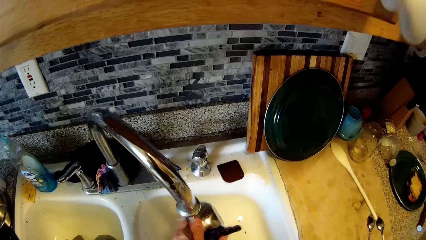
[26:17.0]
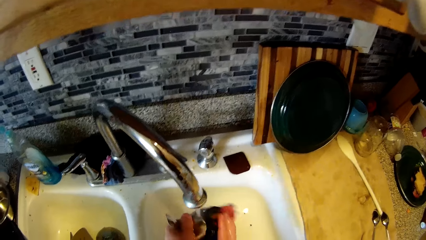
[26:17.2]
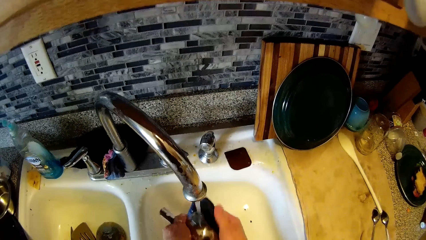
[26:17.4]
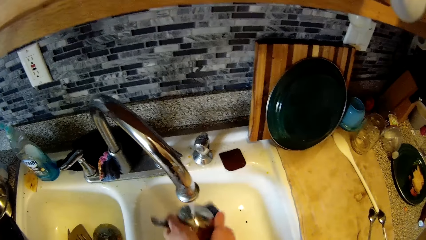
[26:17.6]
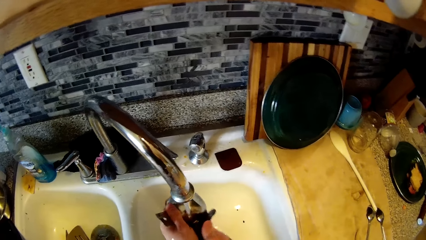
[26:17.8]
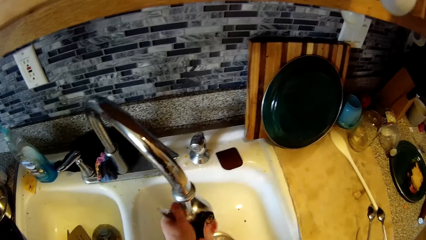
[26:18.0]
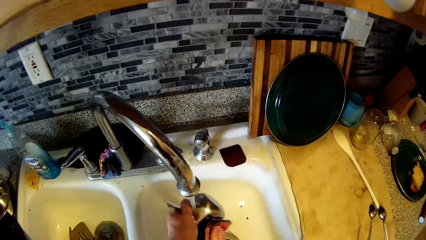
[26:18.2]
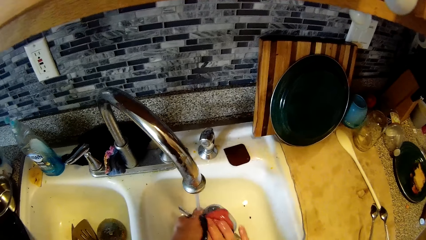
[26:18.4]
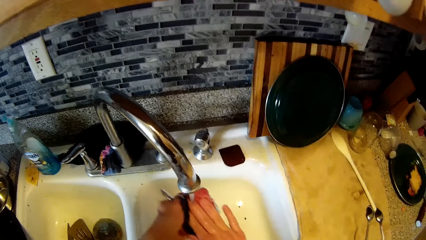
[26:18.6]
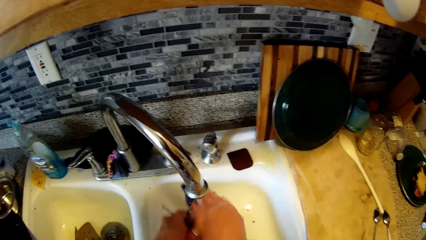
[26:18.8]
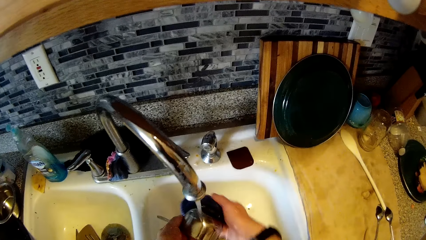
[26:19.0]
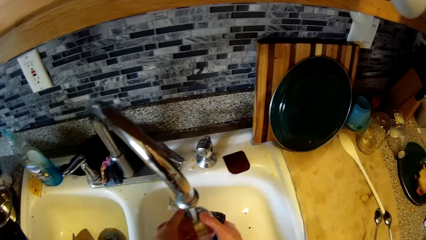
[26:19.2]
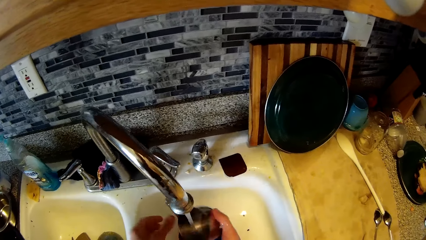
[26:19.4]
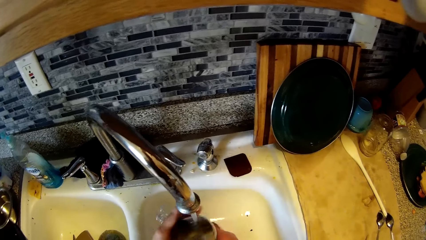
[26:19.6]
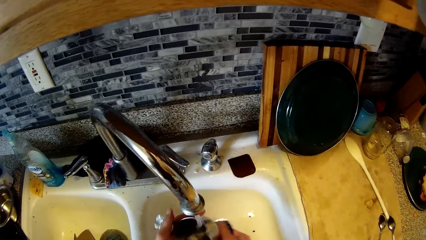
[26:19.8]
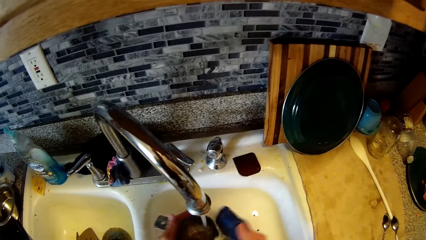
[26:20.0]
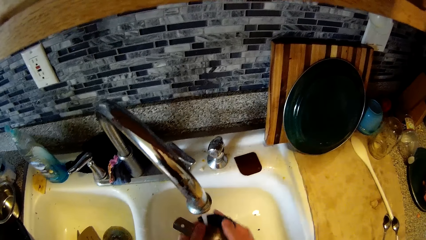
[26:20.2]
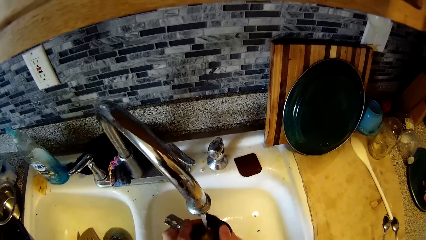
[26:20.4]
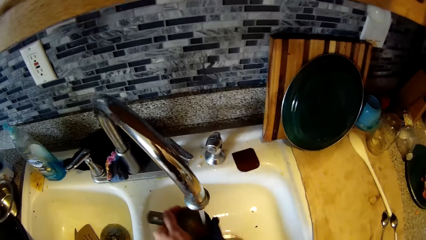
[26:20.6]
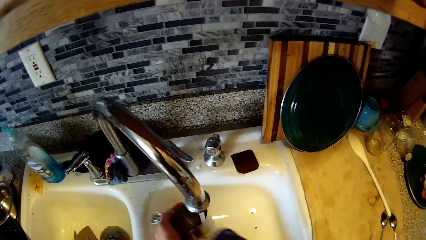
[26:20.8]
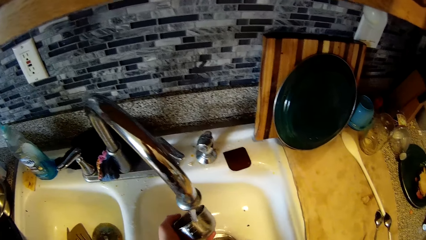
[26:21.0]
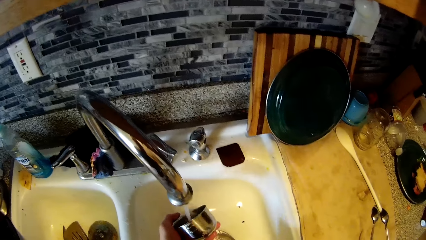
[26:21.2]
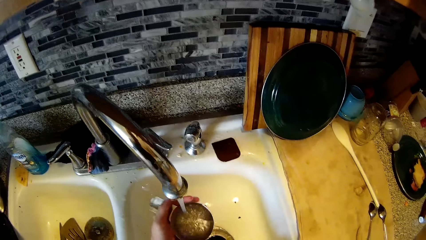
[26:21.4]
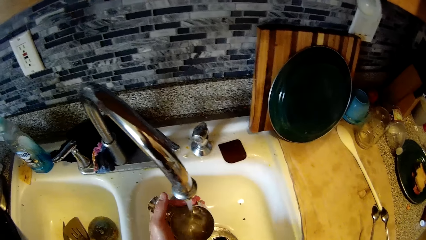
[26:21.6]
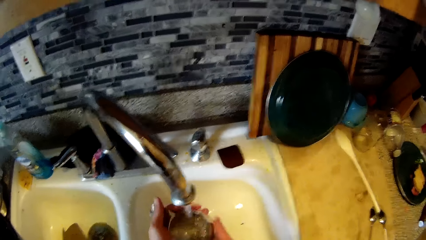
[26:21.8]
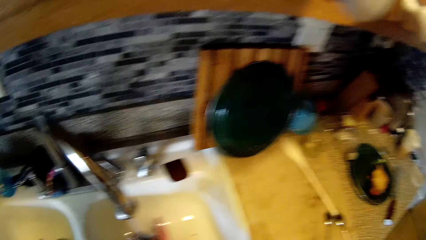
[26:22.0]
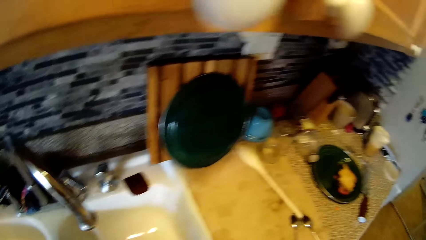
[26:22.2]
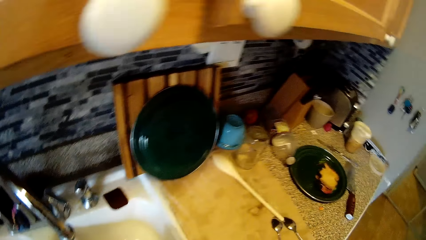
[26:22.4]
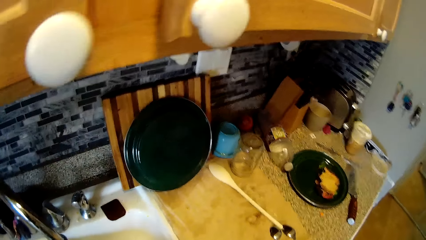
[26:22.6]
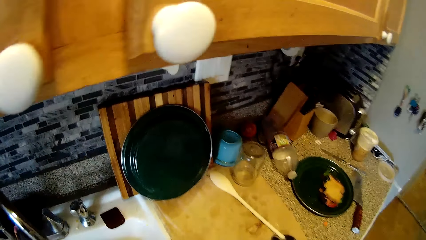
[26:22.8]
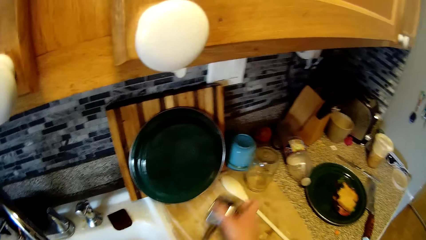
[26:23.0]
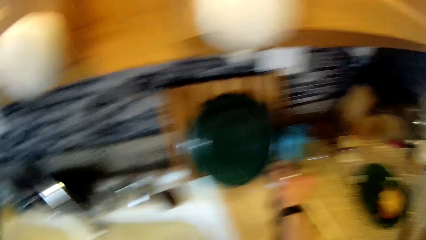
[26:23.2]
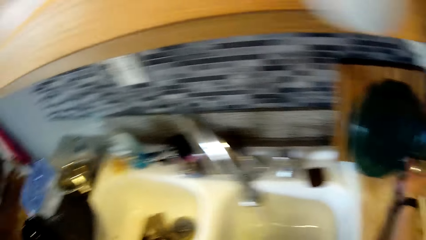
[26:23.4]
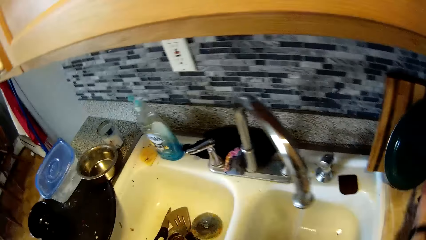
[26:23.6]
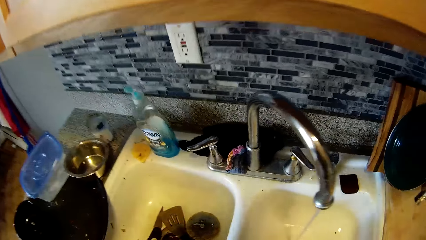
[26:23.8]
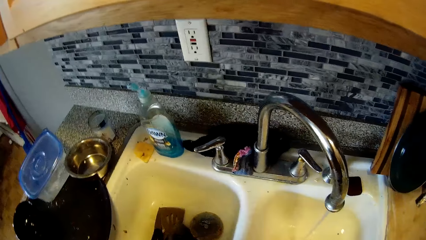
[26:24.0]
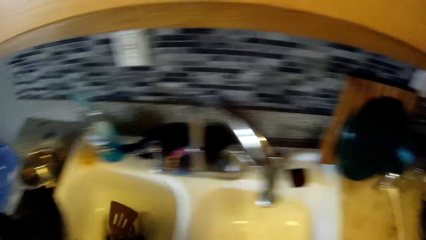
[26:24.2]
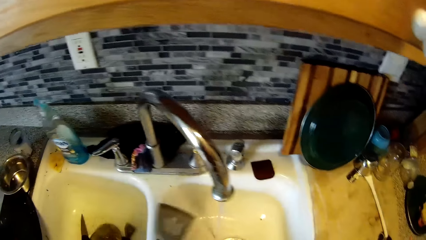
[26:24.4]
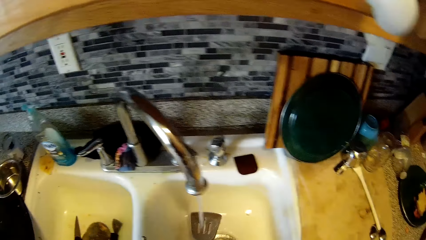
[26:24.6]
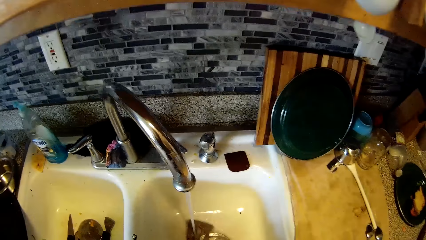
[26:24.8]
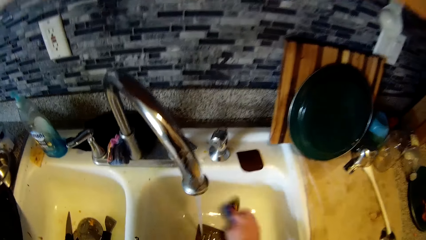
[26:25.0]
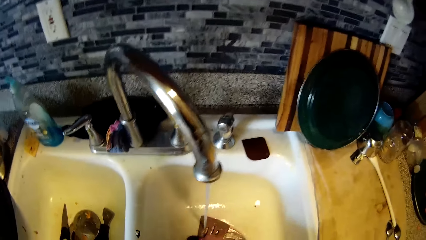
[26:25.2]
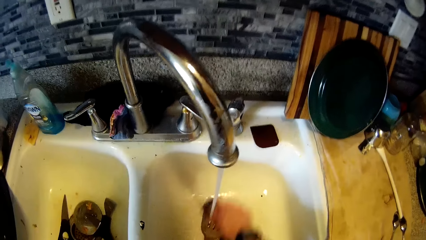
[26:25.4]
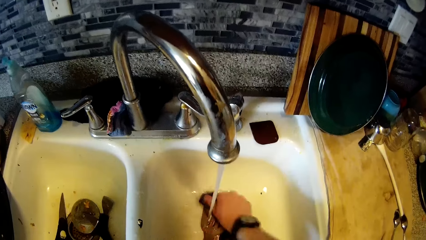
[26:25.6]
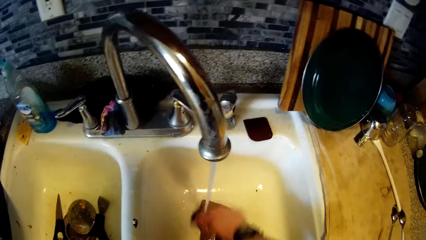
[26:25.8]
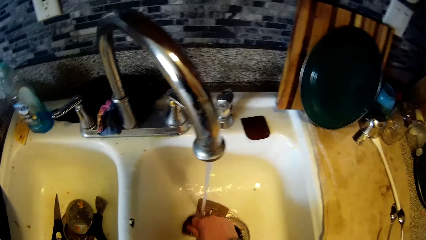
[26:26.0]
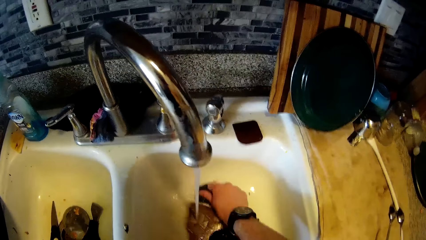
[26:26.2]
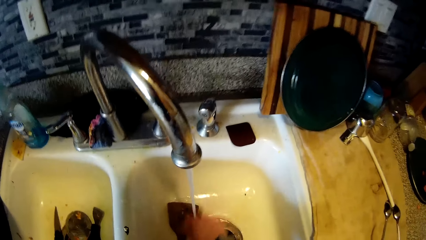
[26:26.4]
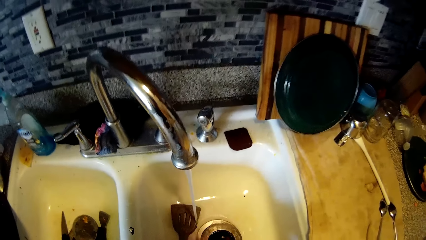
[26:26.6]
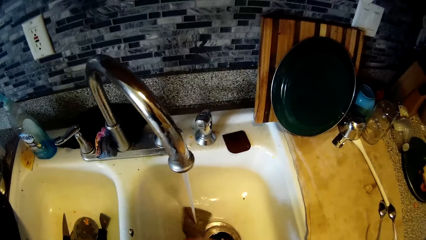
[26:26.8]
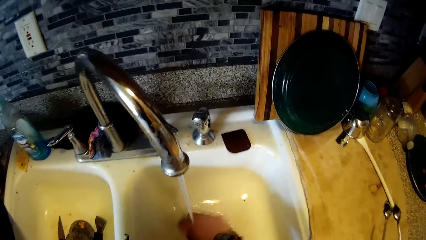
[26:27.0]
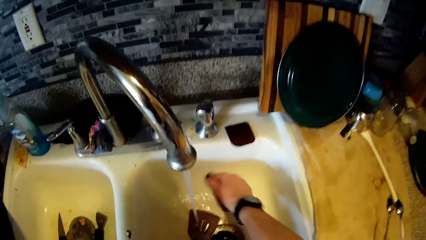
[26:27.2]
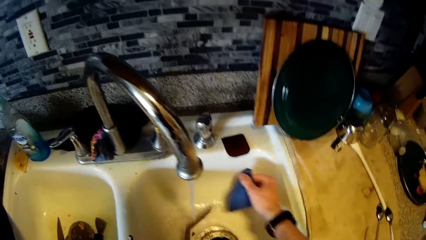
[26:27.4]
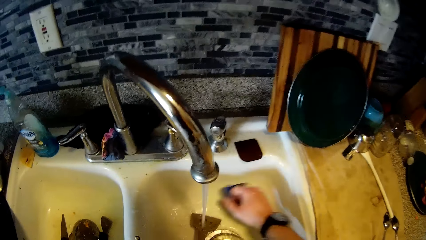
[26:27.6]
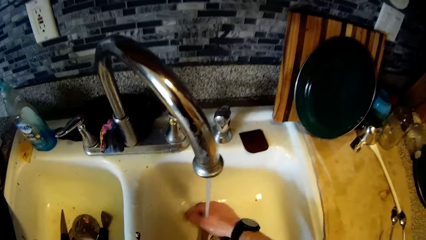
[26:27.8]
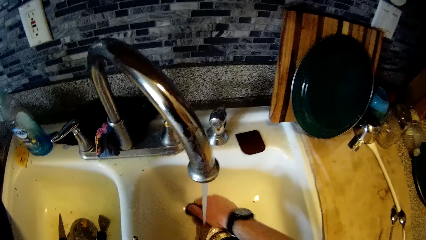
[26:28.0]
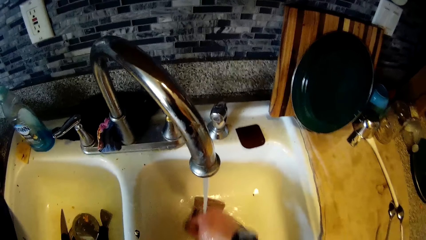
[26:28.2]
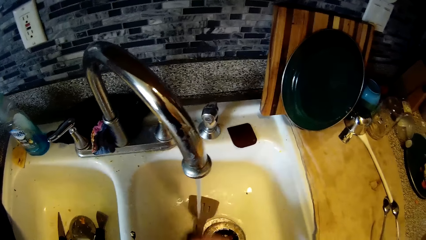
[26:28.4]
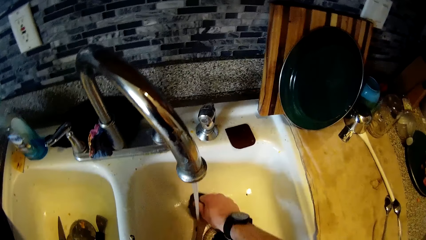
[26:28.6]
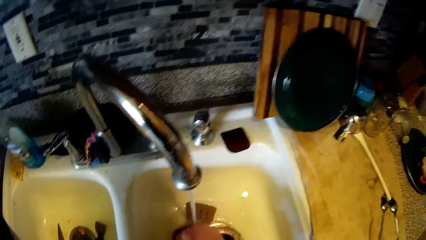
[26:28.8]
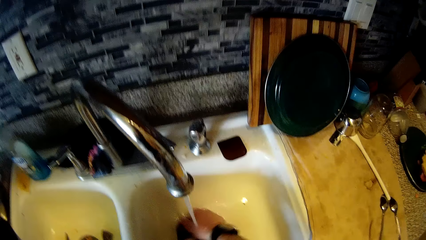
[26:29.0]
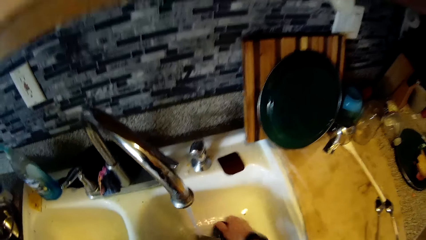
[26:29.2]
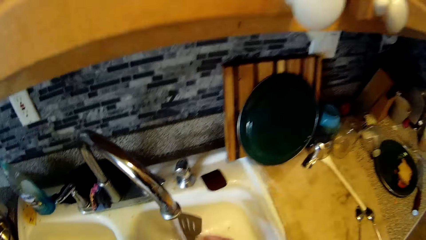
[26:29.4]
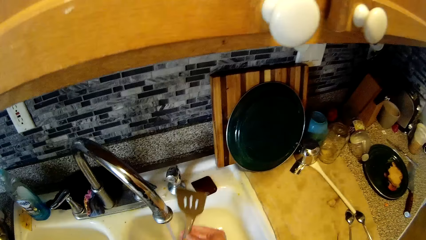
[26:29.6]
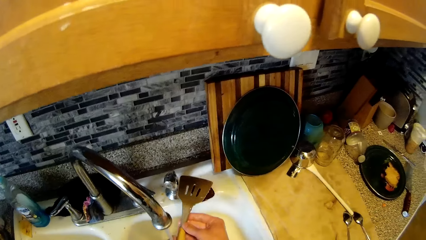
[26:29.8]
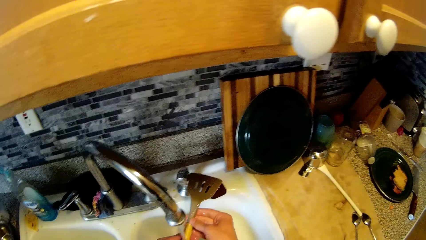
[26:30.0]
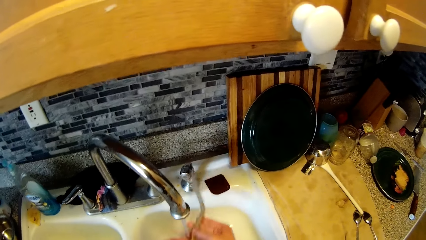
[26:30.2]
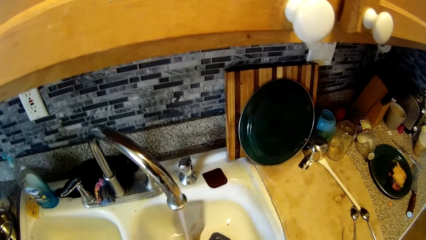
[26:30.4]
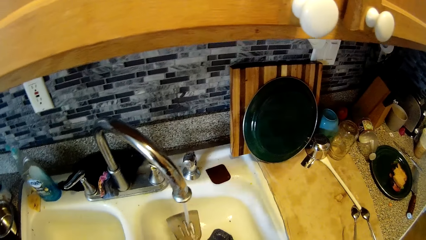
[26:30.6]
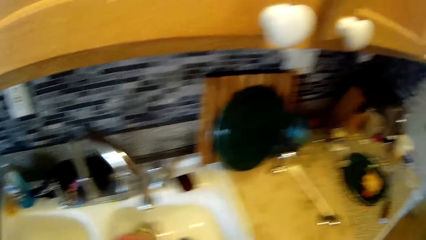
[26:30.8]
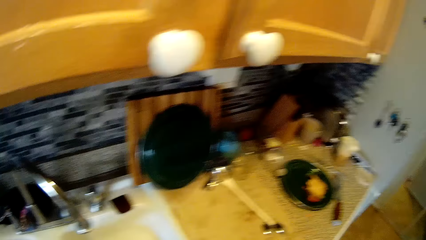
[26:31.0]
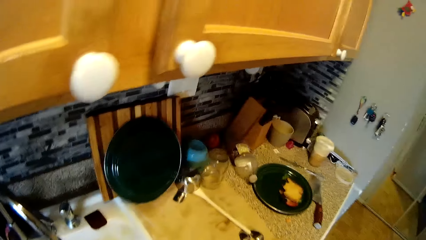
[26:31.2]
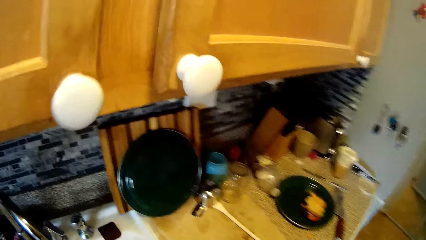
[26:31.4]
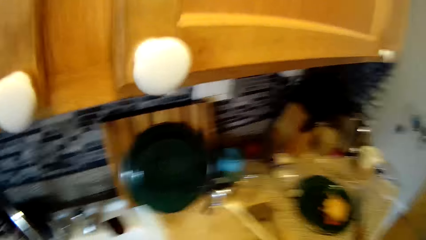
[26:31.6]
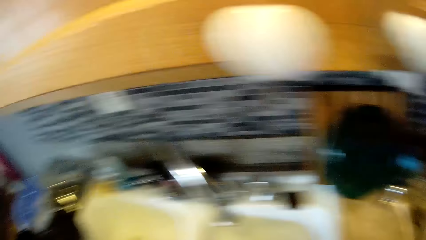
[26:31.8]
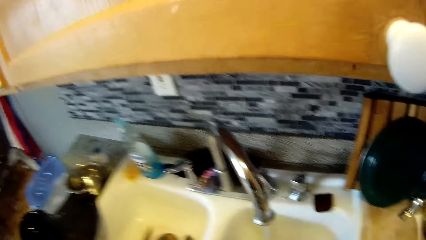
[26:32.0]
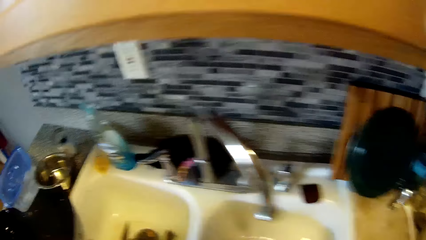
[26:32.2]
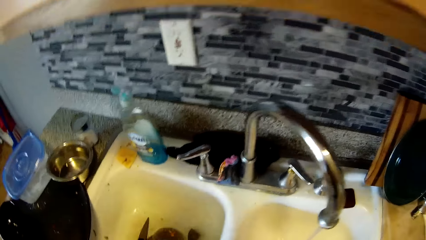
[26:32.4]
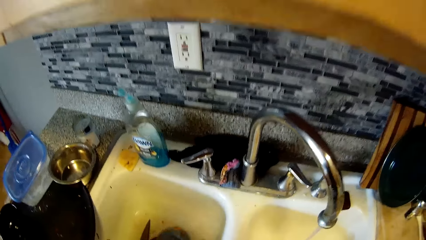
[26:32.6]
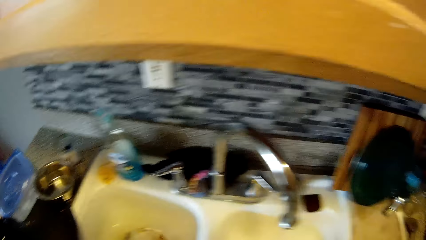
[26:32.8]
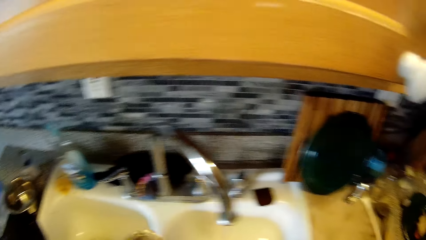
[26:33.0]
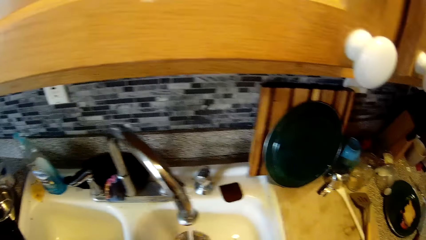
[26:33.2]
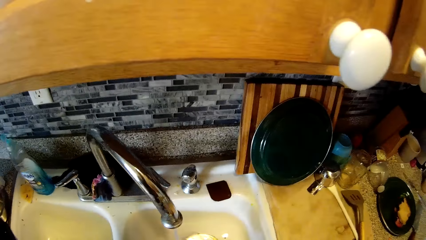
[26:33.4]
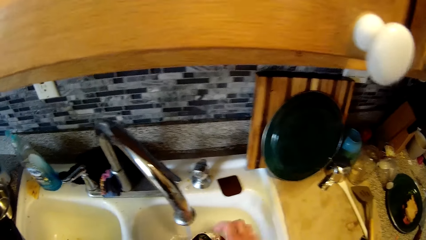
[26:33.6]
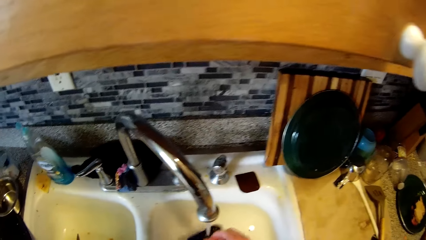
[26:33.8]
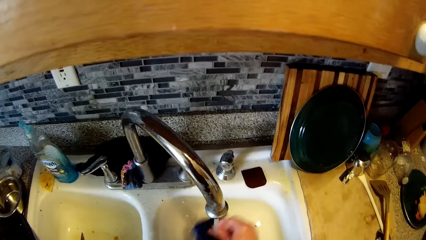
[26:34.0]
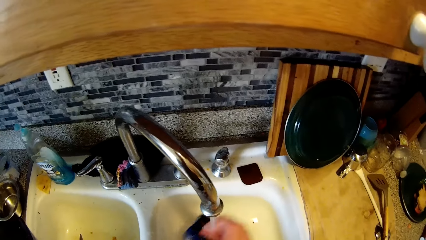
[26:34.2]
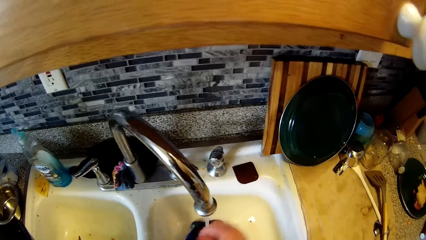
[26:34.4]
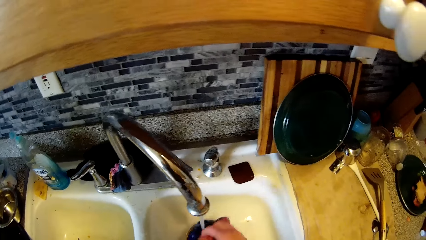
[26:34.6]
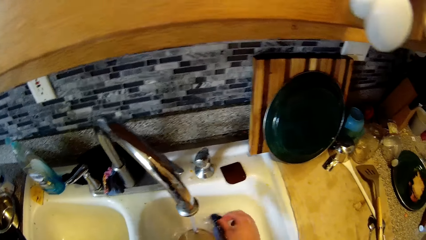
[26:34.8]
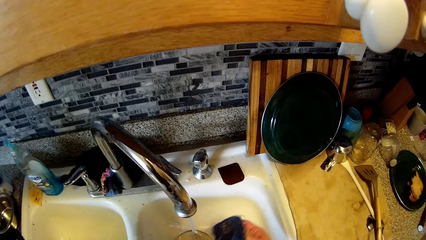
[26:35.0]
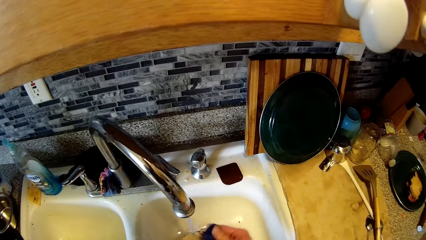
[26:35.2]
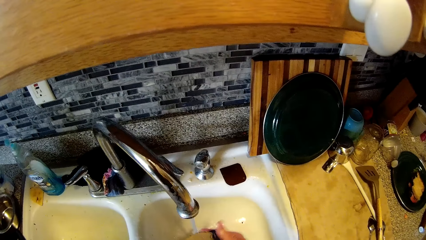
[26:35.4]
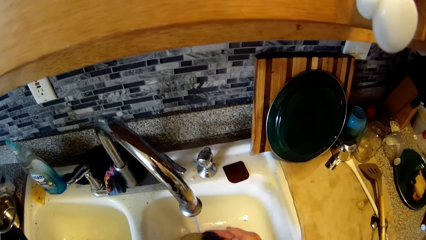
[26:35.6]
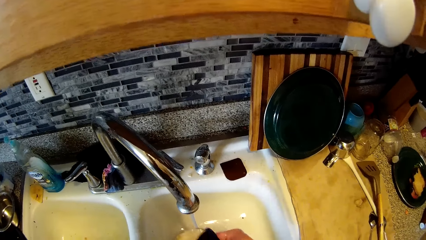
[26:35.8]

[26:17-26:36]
The camera wearer rinses the stainless plate in his right hand. He turns to the side. He puts the stainless plate or a cup on the cabinet with his right hand. He picks up a stainless spatula from the sink with his left hand. He rinses dishes in the sink. He washes the stainless spatula with the sponge in his left hand. He rinses the stainless spatula in his hand. He turns to the side. He places the stainless spatula on the cabinet with his right hand. He picks up a stainless cutter from the sink with his left hand. He rinses dishes in the sink. He washes the stainless cutter with the sponge in his right hand.
